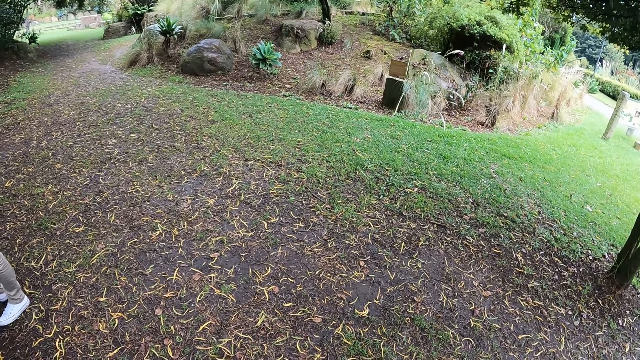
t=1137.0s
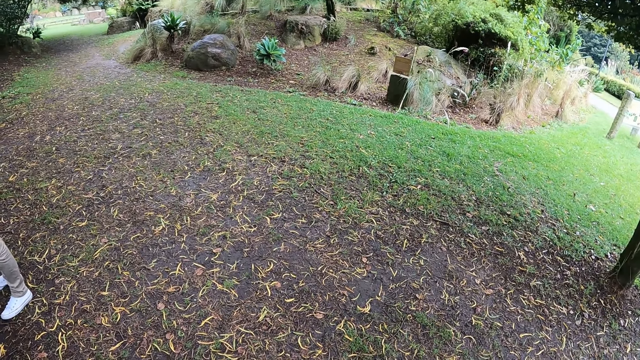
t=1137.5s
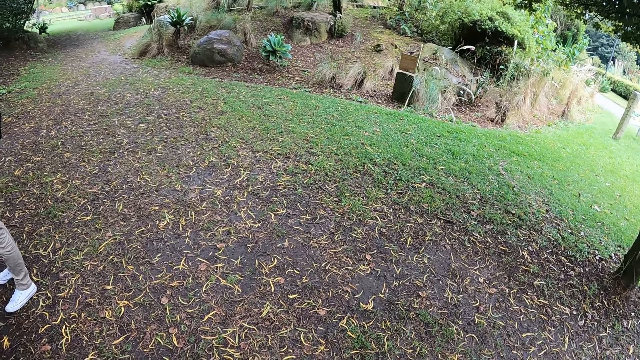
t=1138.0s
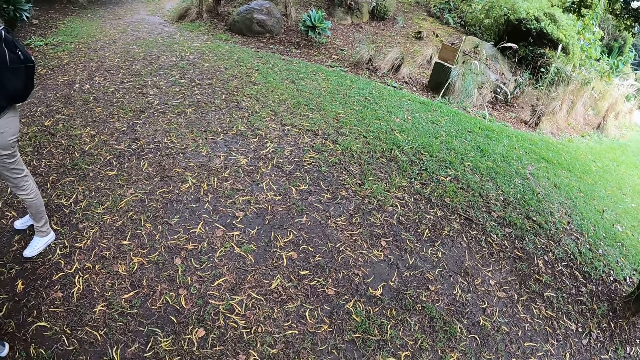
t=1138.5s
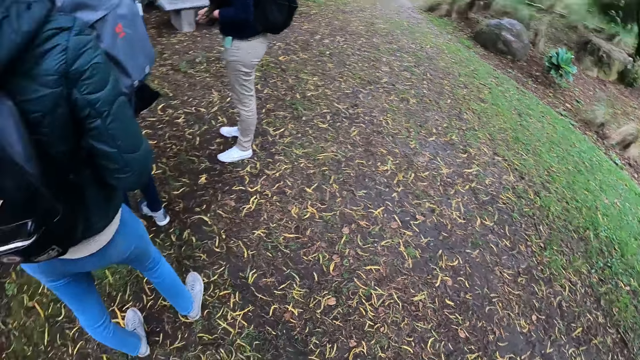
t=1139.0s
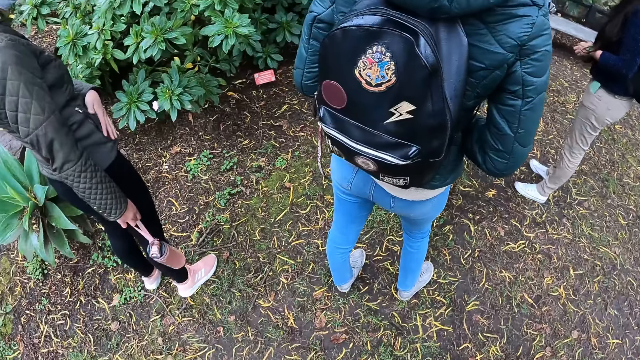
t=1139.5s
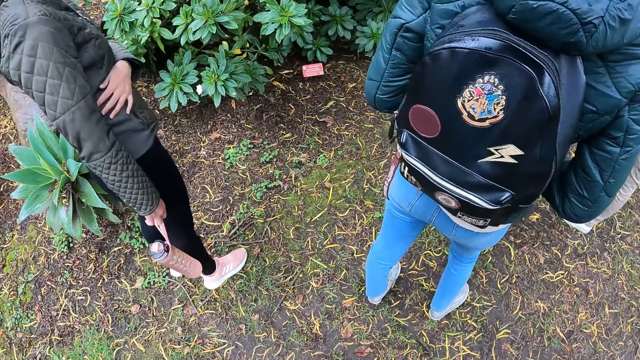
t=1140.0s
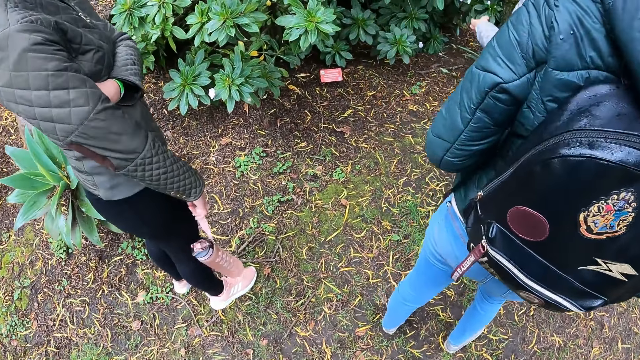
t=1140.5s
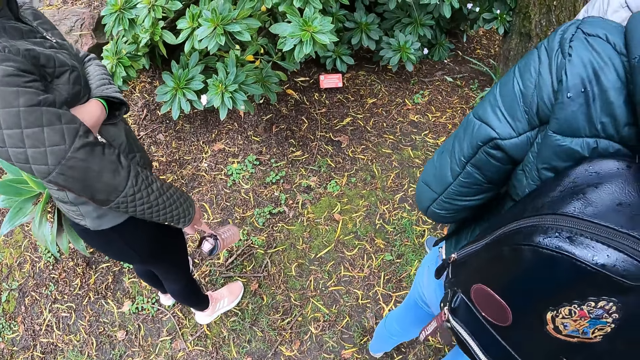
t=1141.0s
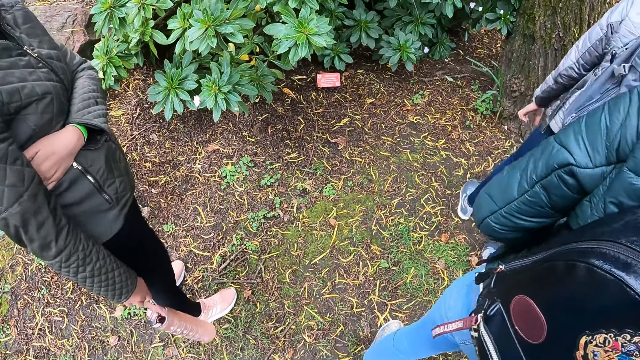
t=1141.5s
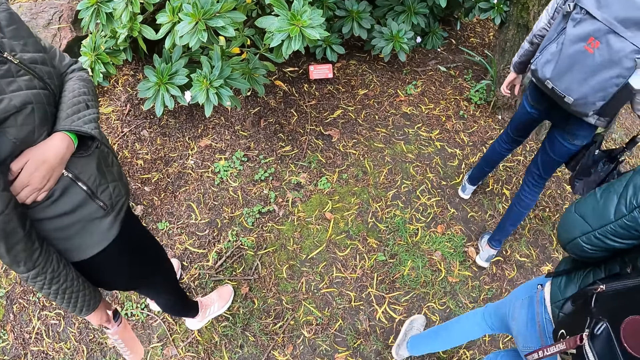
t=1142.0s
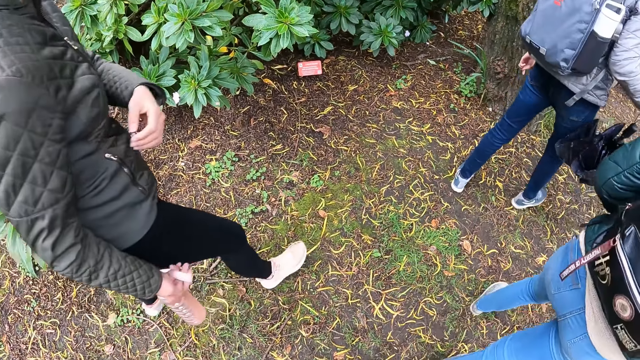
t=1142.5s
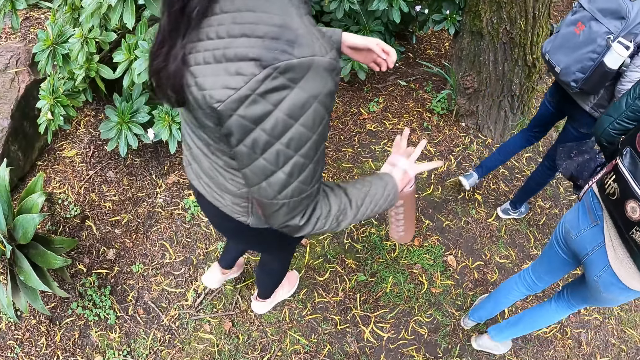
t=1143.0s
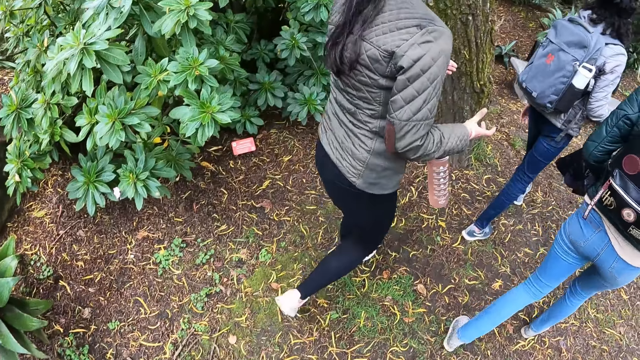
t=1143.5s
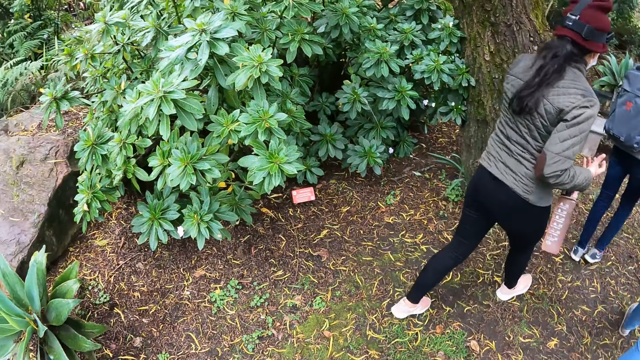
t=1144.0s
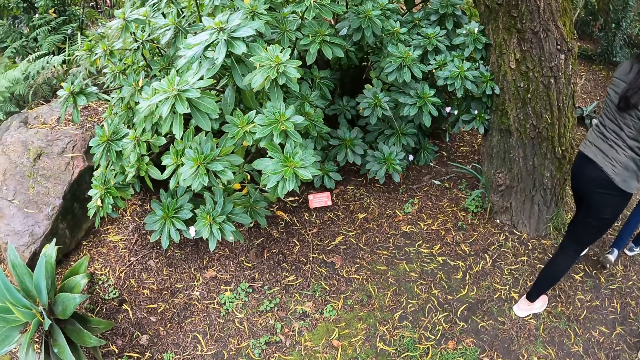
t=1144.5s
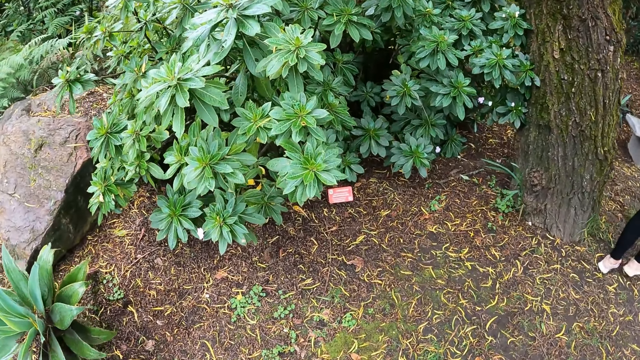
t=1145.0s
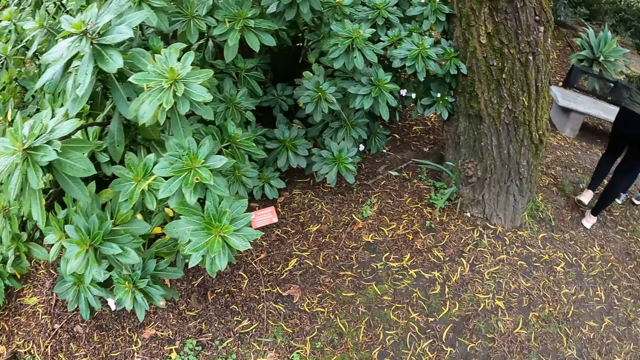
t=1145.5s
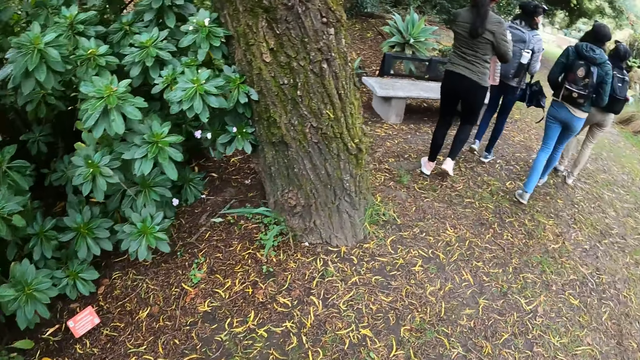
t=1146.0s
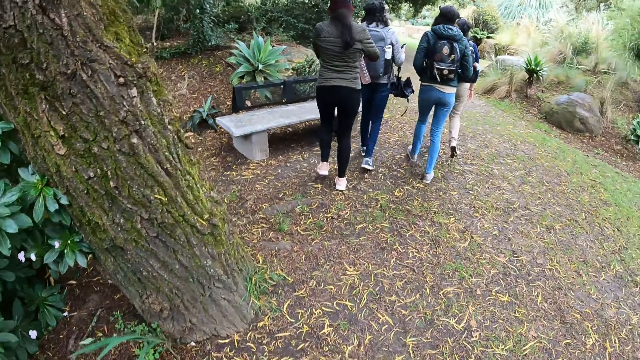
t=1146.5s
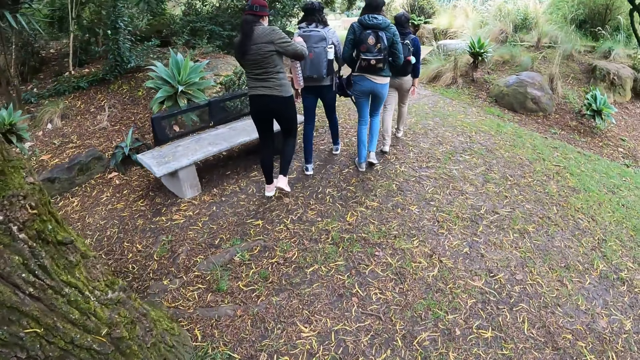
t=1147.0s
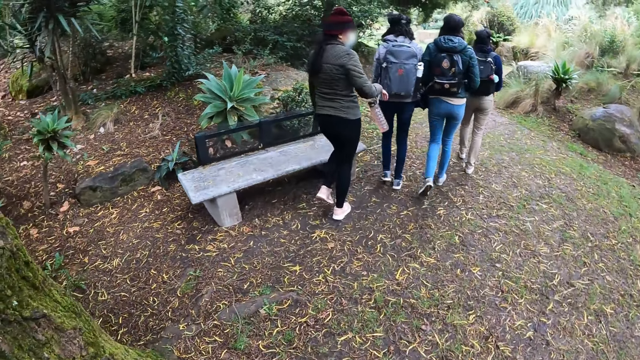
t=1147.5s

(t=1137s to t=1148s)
Some women do something. The camera wearer looks around. One of the women touches the jacket with the left hand. The woman moves hands. The women walk in a road. The camera wearer looks around the garden.

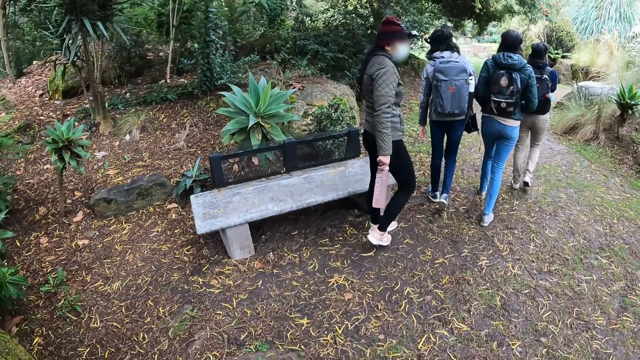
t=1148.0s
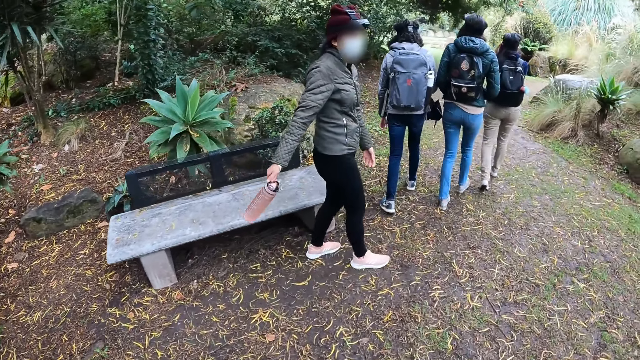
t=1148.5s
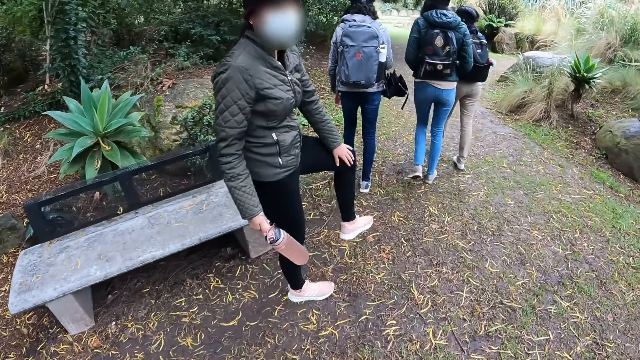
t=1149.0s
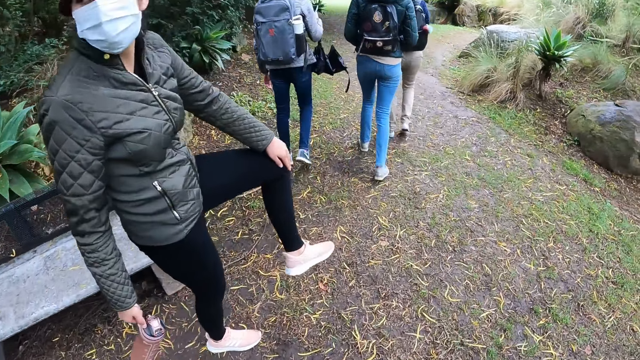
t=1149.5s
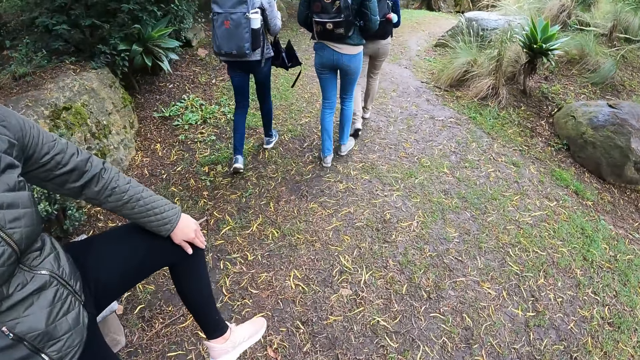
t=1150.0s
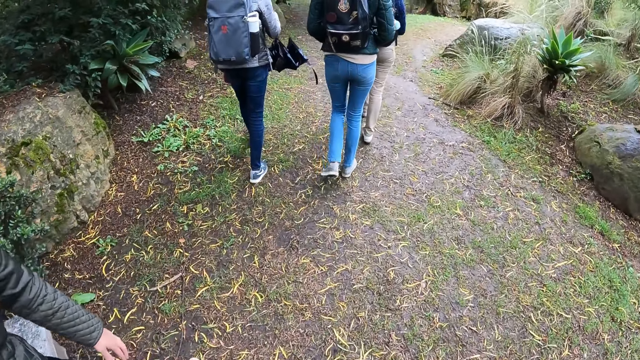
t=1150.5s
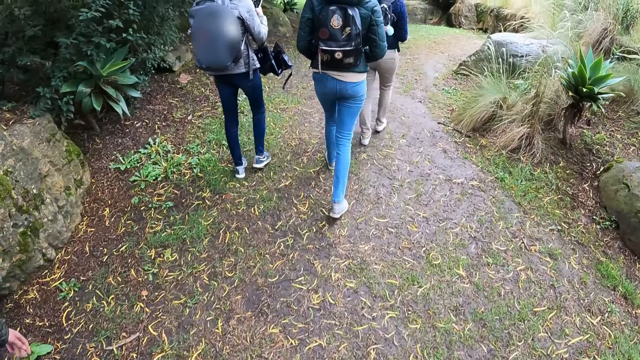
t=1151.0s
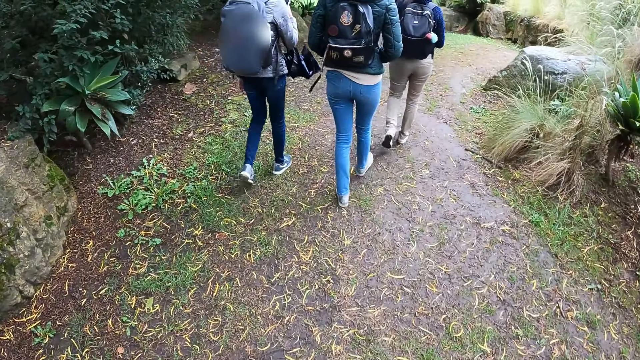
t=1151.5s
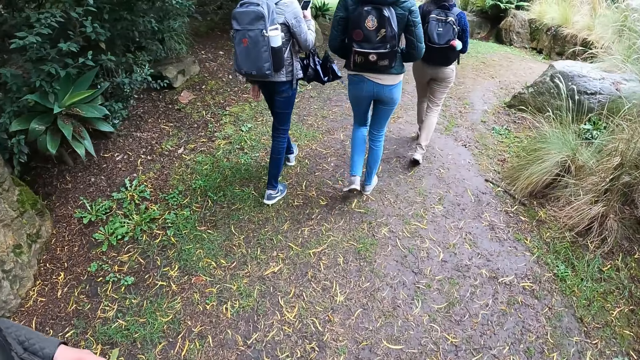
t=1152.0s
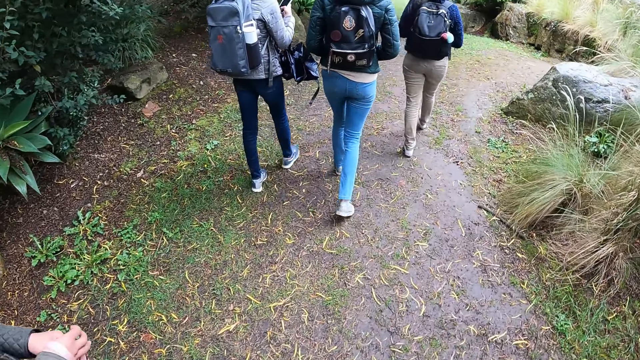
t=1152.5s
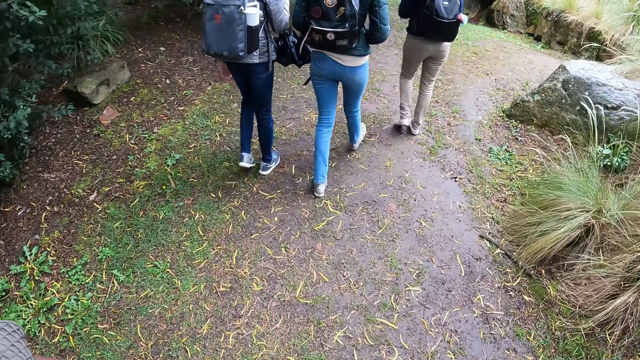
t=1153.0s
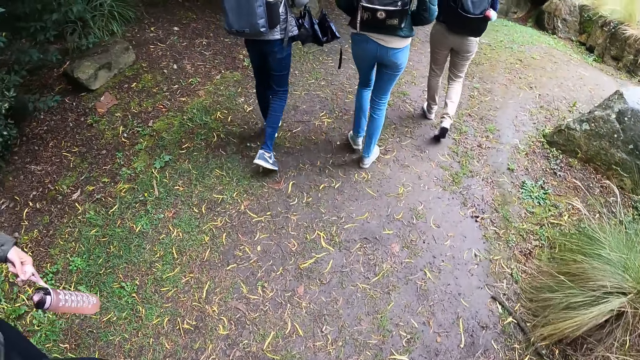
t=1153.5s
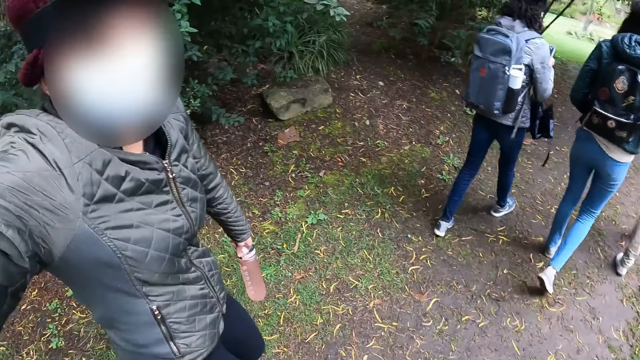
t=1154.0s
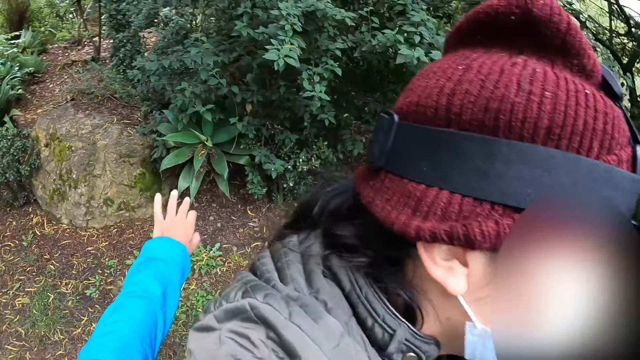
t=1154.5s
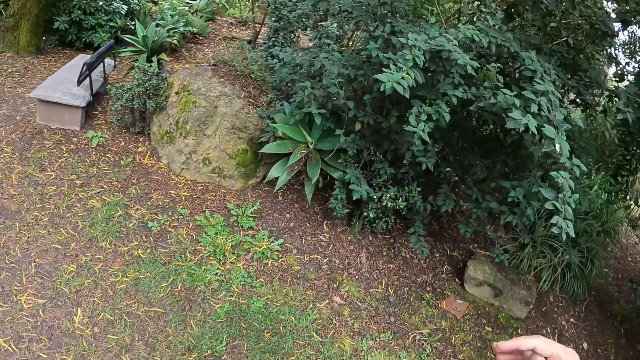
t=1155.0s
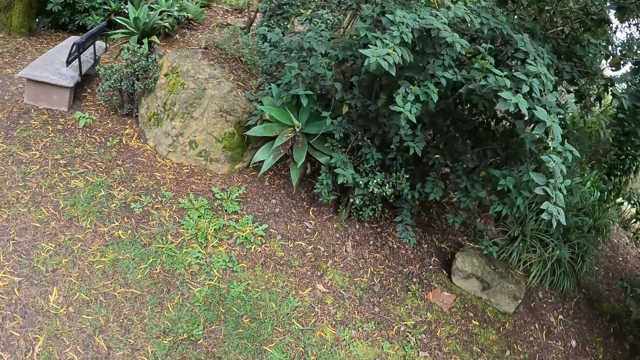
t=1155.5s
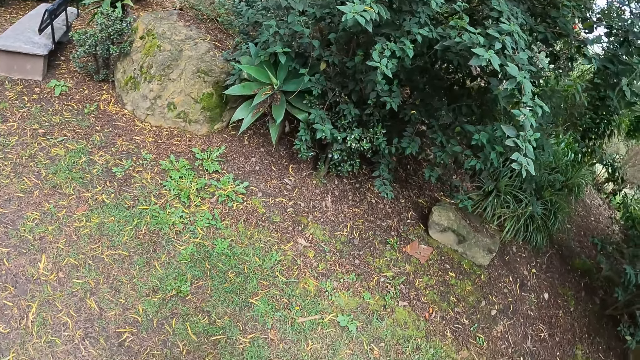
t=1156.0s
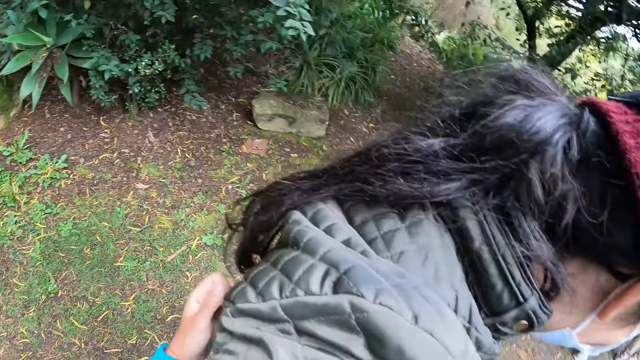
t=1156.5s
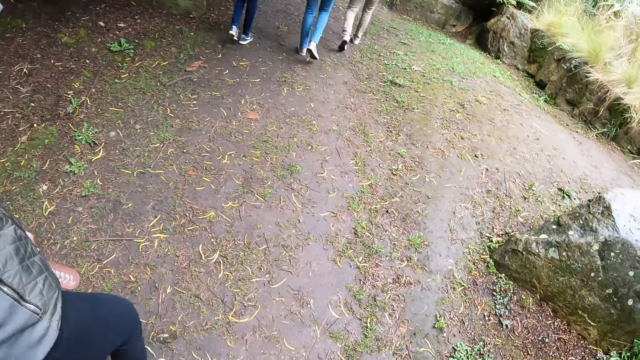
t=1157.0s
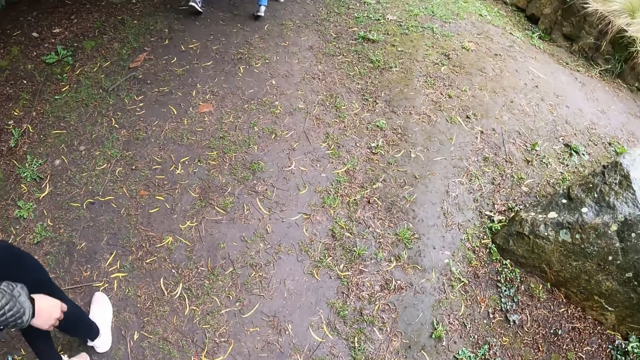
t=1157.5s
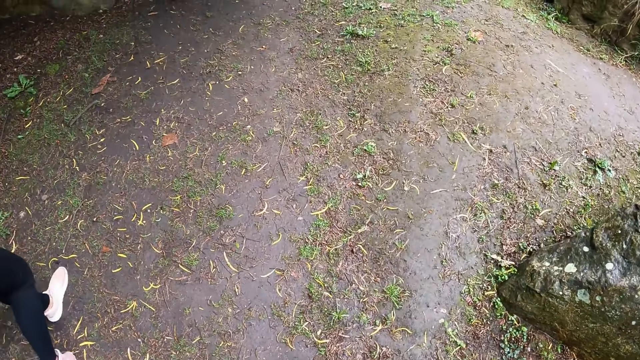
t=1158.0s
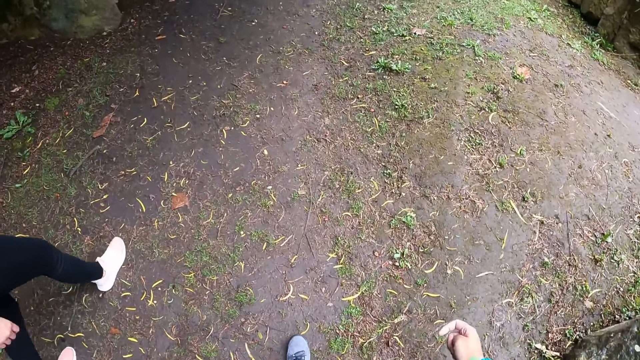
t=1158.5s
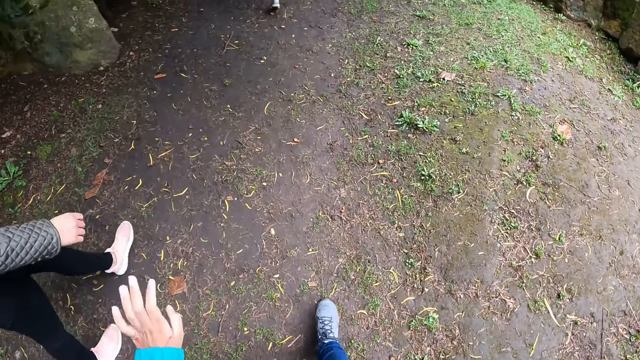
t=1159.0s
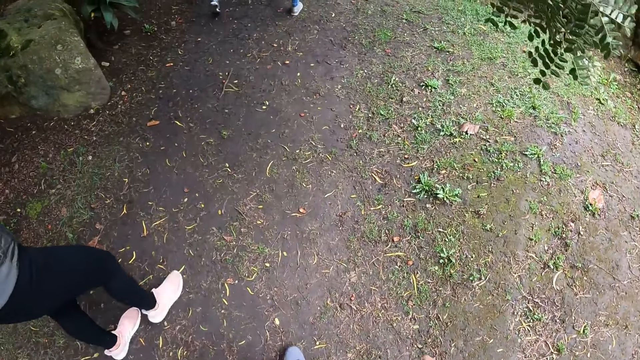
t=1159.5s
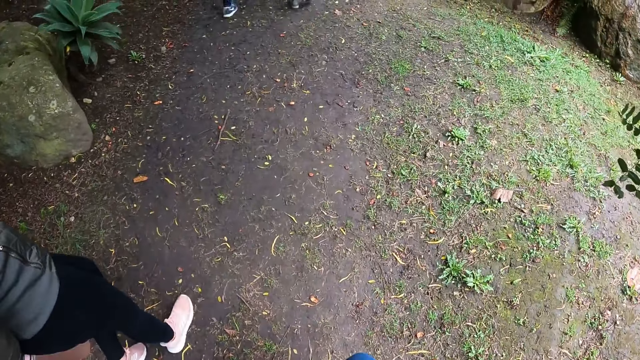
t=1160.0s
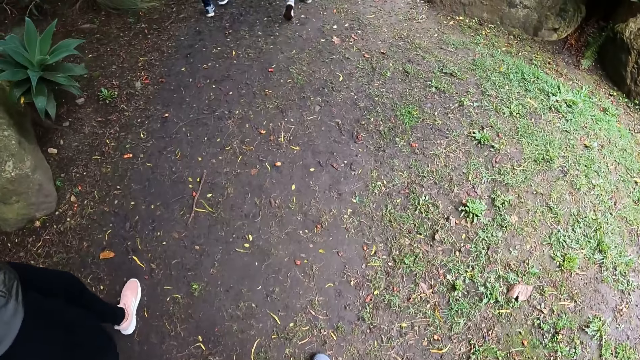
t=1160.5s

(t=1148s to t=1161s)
A woman looks backward. The woman touches her left knee with her left hand. Other women walk on the garden. One of the other women uses a phone. The first woman moves hand. The camera wearer stretches hand. They move hand. The first woman walks on the garden.
